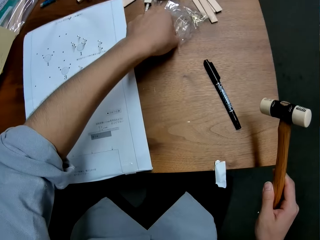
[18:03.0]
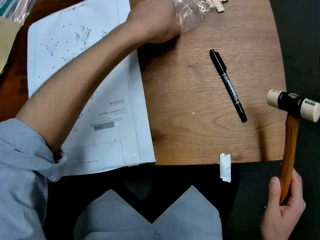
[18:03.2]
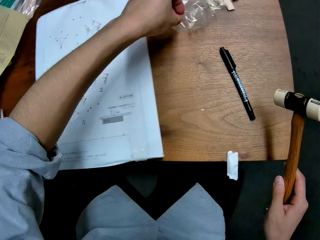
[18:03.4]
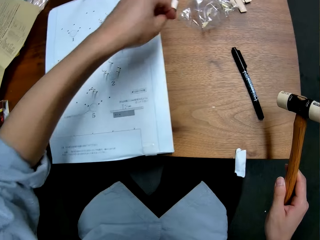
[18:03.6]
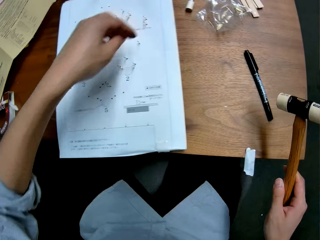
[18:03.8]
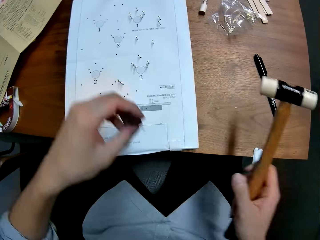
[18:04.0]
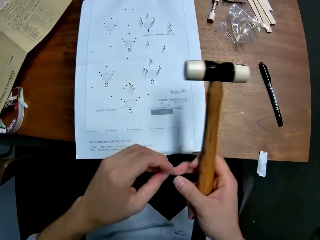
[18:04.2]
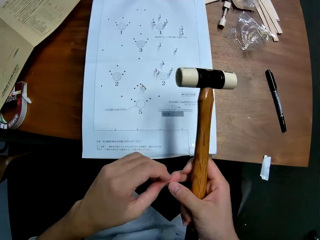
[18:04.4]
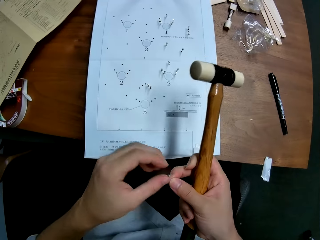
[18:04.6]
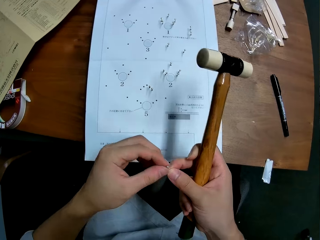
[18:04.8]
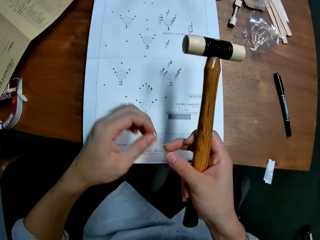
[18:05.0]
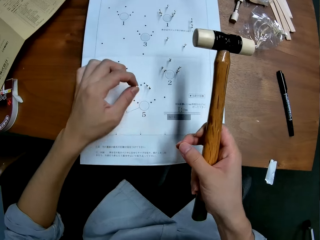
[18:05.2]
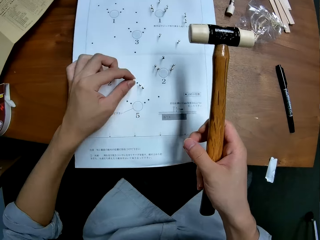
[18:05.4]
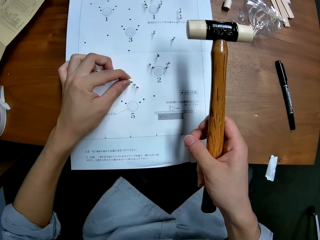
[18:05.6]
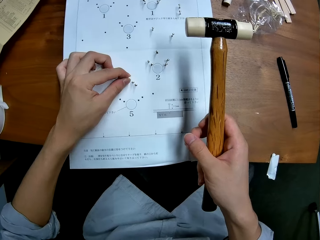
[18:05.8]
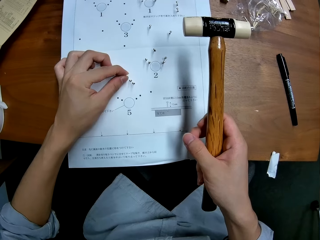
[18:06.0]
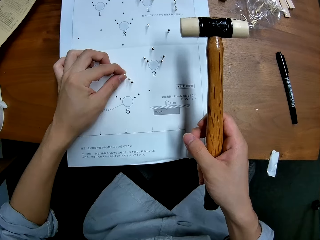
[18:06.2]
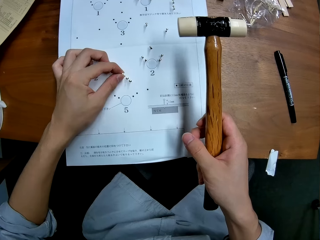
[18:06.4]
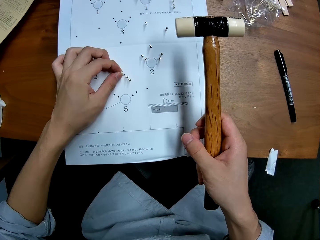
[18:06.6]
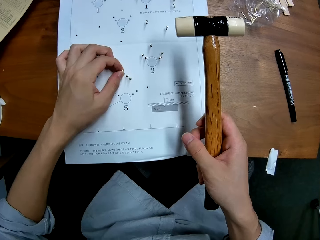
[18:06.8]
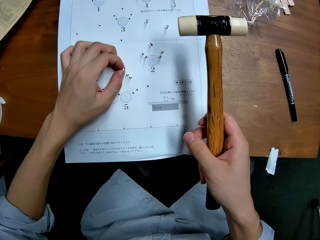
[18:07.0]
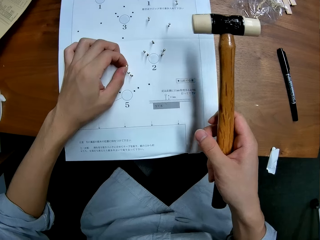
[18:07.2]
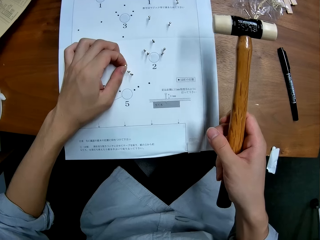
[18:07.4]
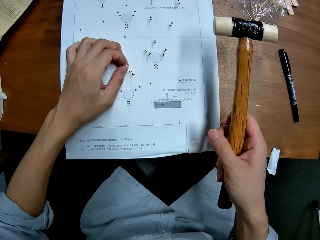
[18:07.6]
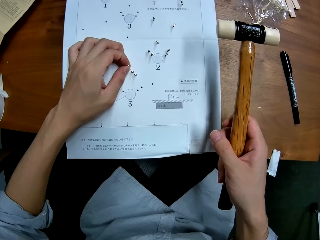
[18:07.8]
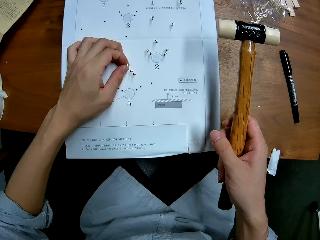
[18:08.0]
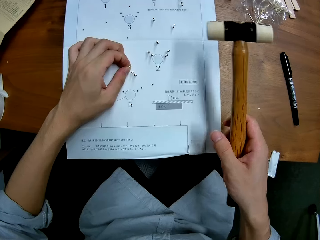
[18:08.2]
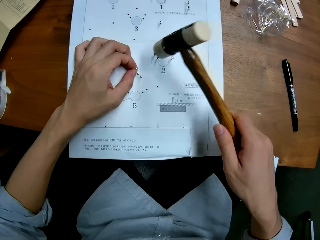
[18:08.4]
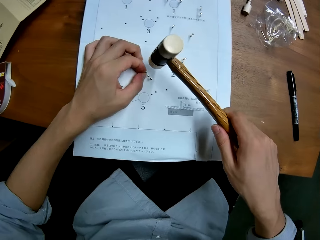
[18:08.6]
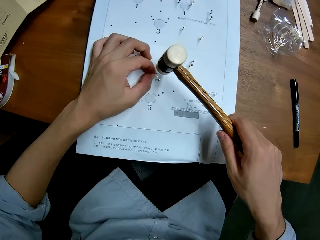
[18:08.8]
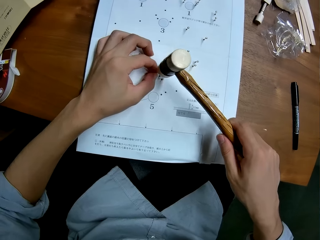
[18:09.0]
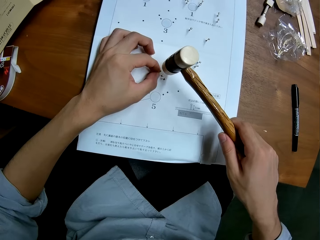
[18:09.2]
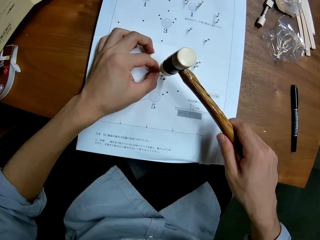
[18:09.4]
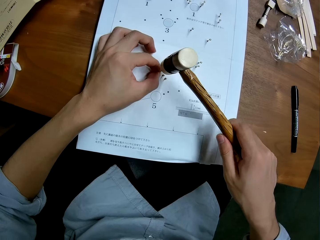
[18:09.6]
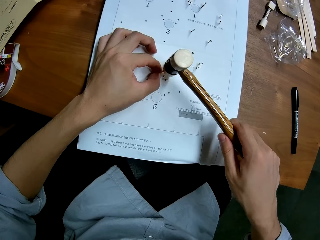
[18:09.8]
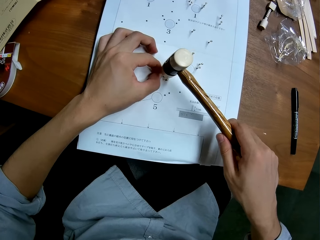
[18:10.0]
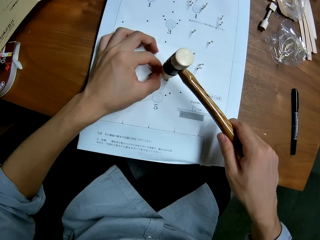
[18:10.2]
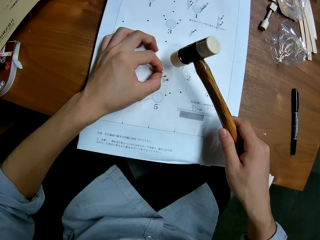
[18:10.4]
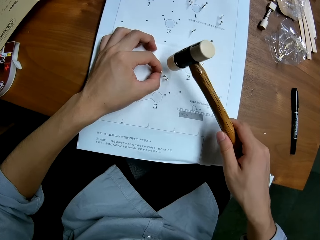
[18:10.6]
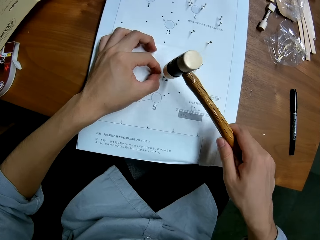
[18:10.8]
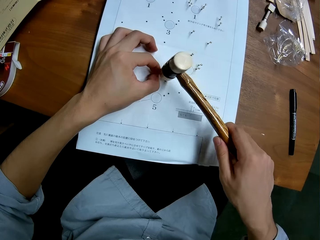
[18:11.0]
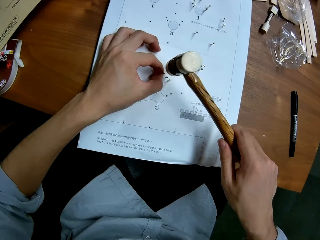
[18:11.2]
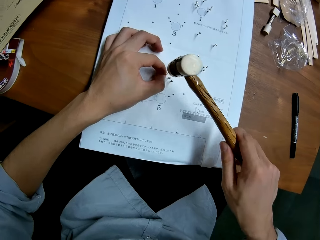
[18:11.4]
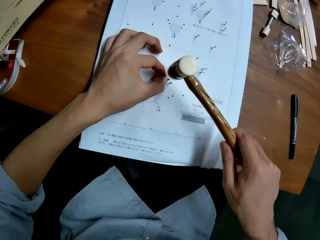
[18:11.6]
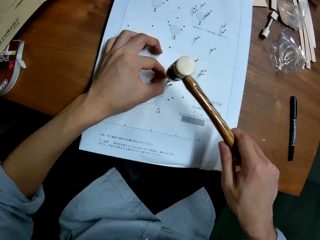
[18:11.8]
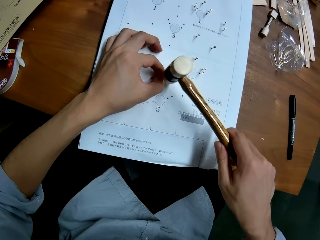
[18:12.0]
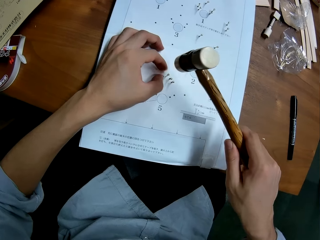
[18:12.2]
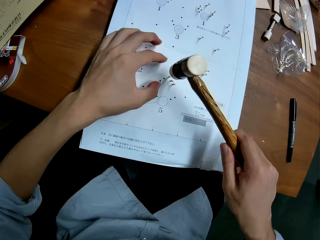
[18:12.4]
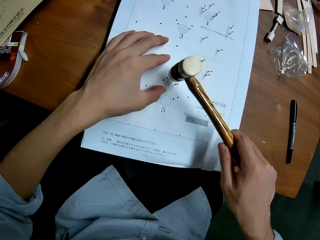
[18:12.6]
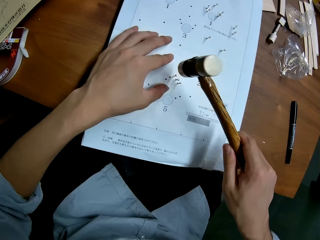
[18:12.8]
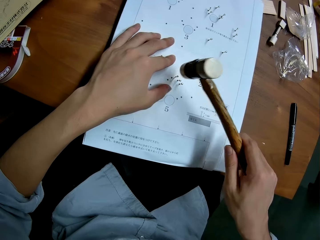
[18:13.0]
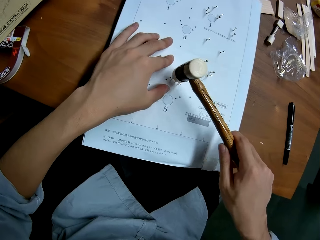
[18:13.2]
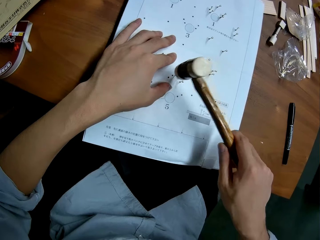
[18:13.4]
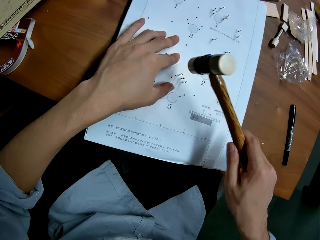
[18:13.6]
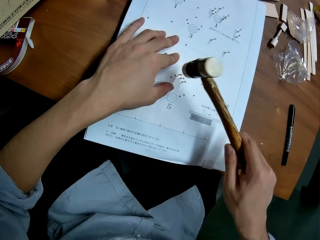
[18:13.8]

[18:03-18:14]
The camera wearer takes another nail from the nylon. He adjusts the nail in his hands. He sets the nail on the right side of the paper. He hits the nail with the hammer.

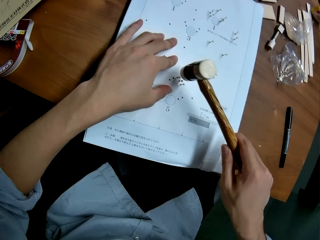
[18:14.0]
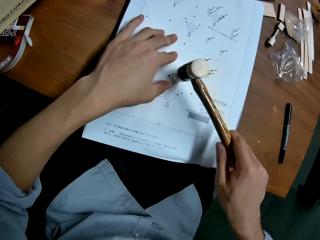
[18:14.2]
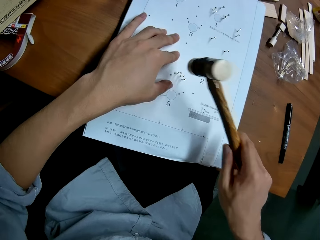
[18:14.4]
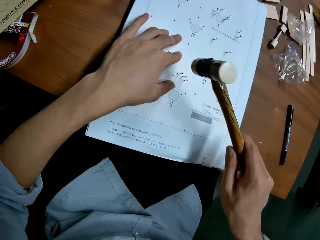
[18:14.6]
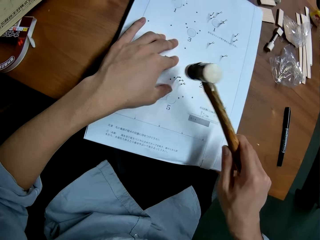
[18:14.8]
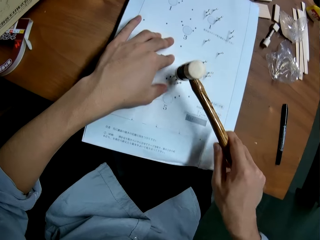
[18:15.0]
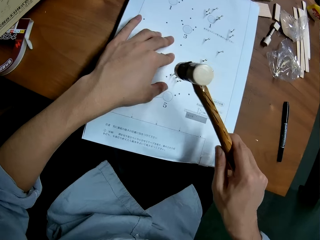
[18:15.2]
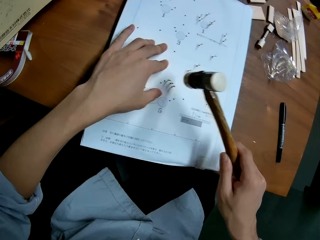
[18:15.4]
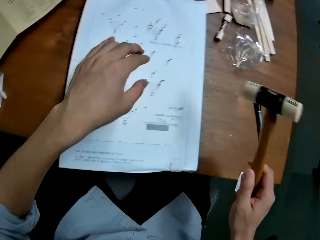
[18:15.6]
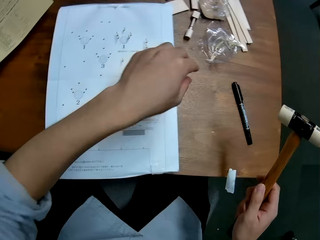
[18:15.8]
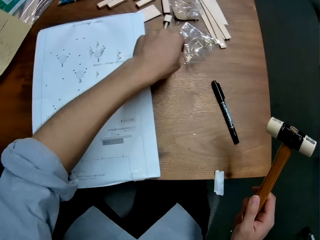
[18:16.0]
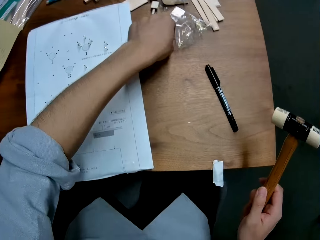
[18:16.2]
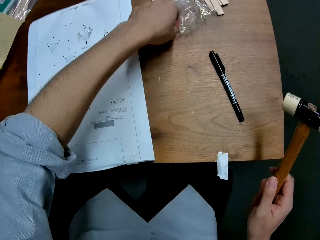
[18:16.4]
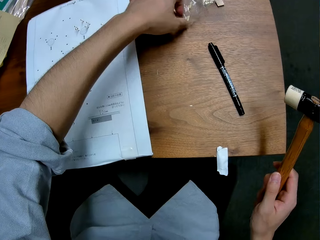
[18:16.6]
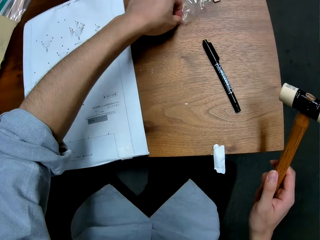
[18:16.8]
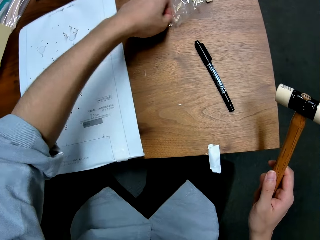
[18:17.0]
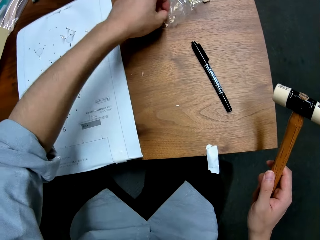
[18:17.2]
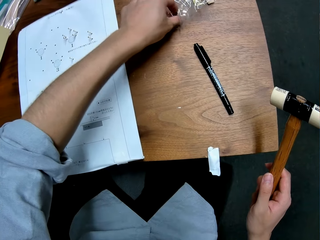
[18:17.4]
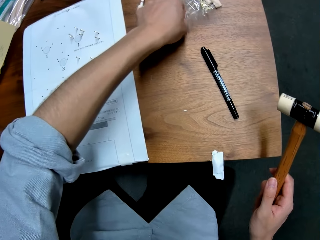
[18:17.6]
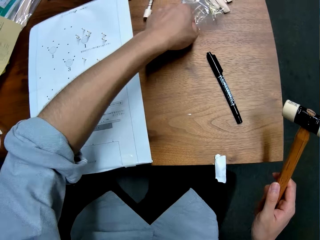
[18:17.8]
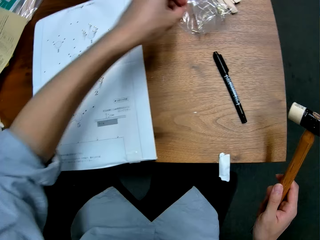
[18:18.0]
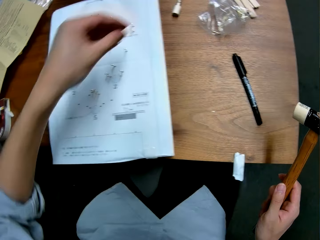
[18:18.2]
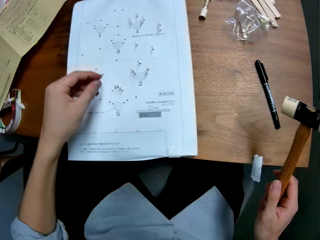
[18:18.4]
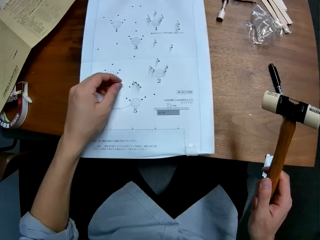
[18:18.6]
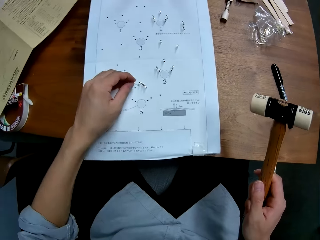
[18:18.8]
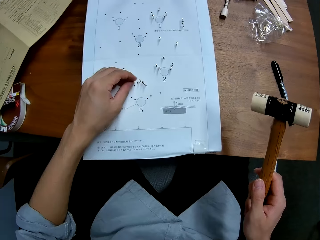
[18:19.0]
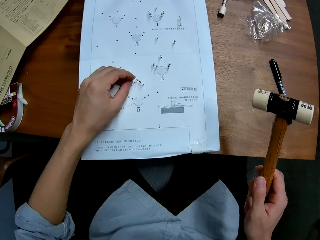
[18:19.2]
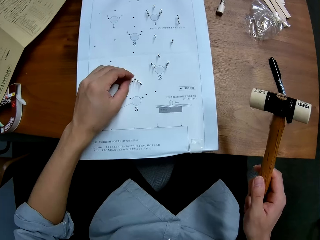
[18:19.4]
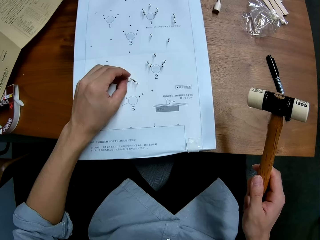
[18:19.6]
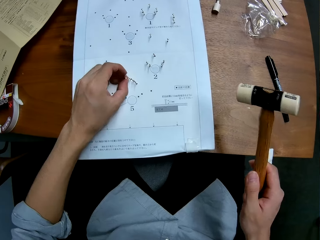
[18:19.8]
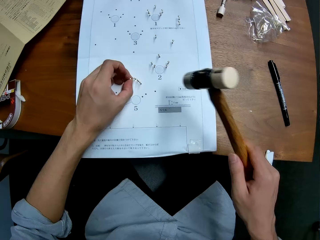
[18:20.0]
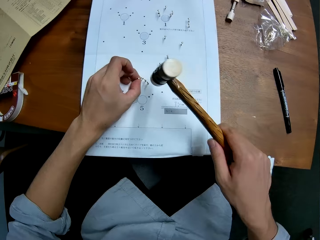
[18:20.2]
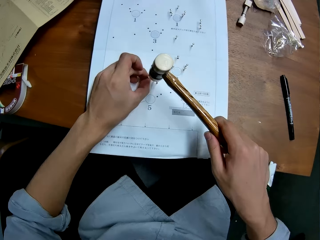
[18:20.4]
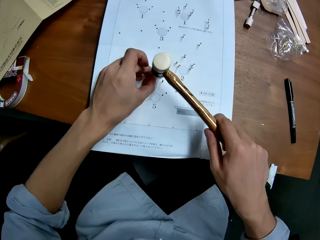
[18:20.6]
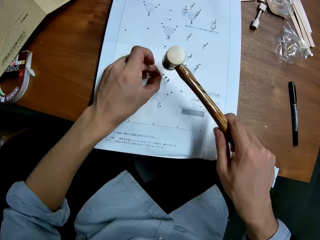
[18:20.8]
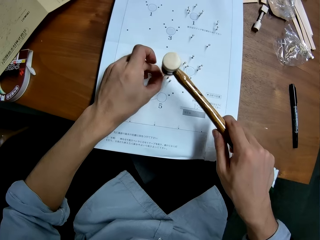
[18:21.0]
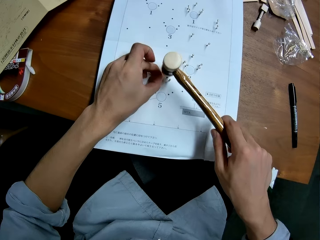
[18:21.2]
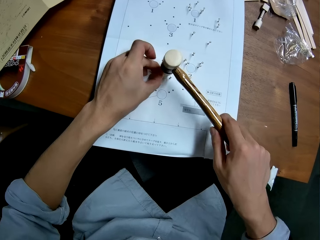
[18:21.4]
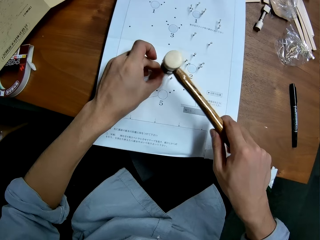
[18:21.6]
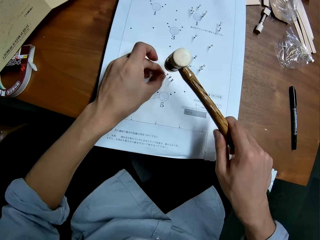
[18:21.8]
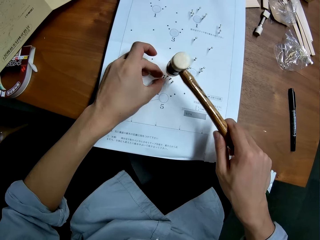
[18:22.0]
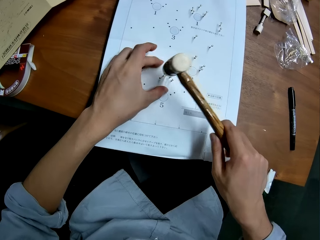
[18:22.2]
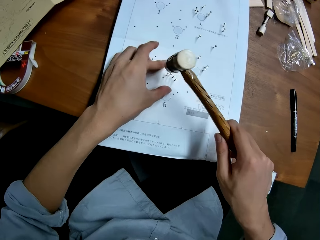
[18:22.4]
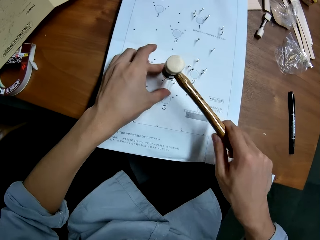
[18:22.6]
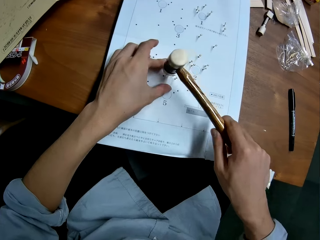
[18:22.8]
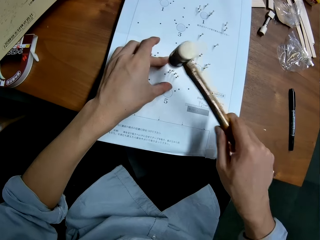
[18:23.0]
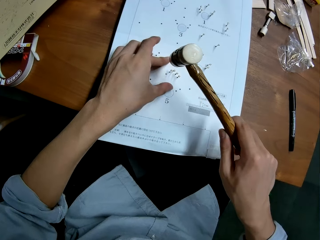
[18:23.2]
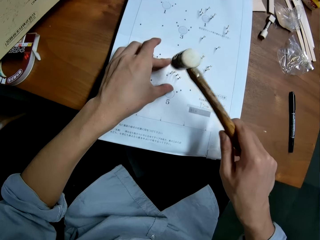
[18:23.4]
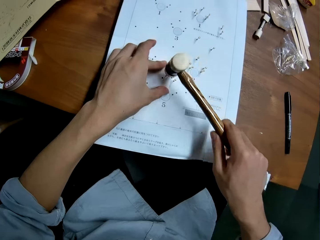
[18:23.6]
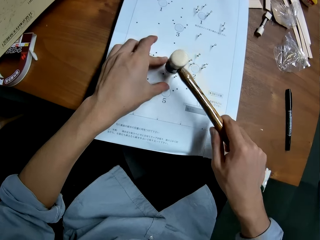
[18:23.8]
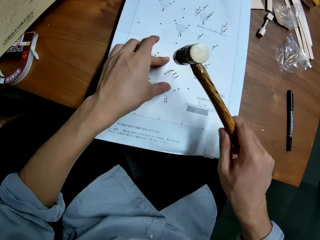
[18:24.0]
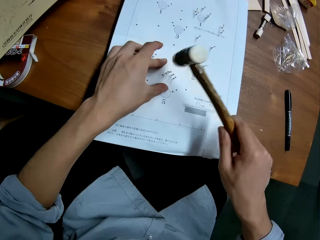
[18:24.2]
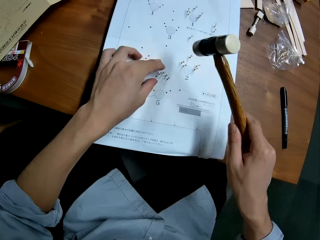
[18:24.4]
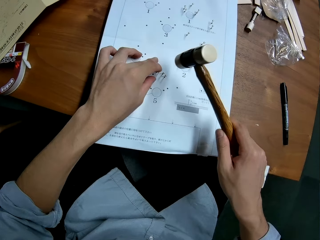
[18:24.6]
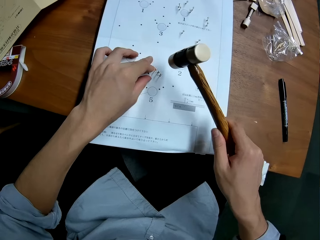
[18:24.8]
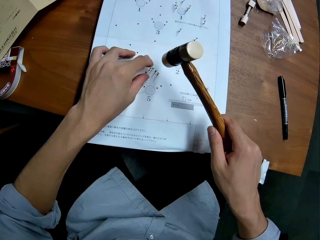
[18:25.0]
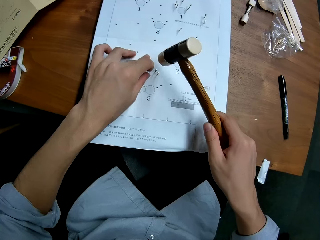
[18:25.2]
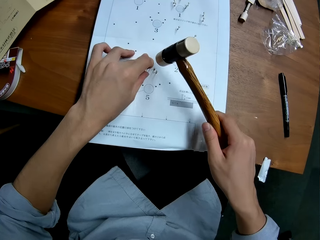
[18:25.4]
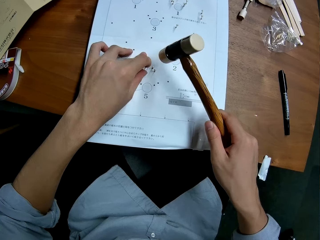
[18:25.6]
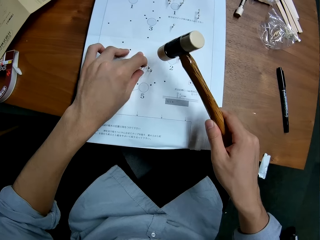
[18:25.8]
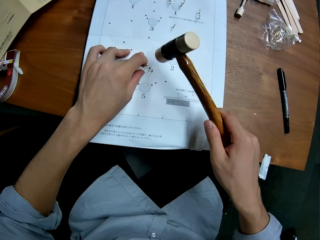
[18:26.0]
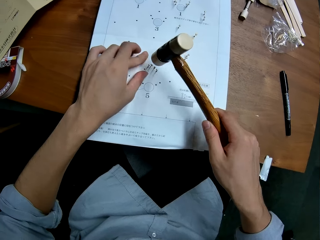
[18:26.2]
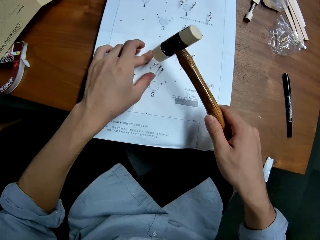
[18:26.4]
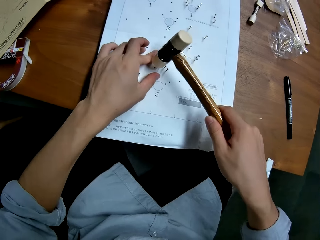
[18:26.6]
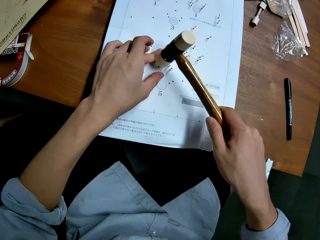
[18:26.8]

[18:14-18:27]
The camera wearer picks a panel pin from the package on the table with his left hand. He inserts the pin into a hole in the leaflet with his left hand. He hits the pin into the hole in the leaflet with the hammer. He holds the leaflet with his left hand. He touches the pin with his fingers.
